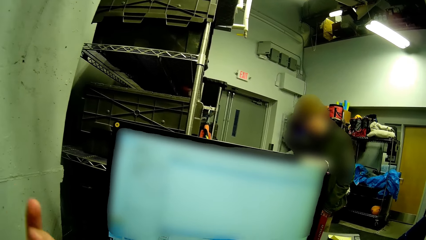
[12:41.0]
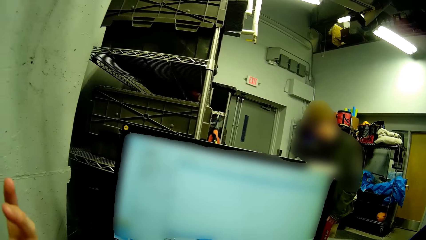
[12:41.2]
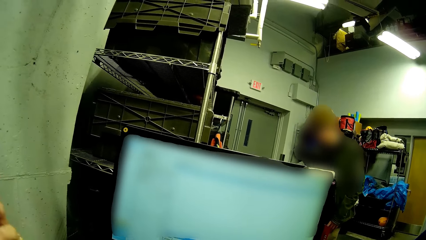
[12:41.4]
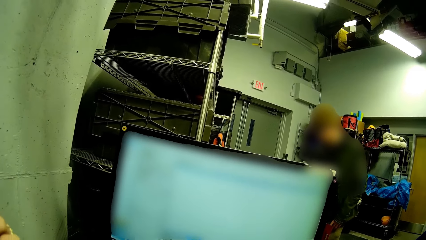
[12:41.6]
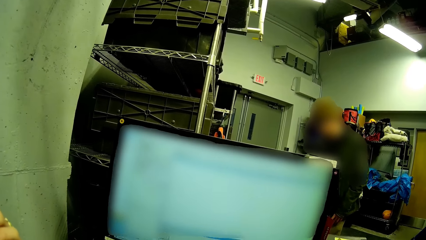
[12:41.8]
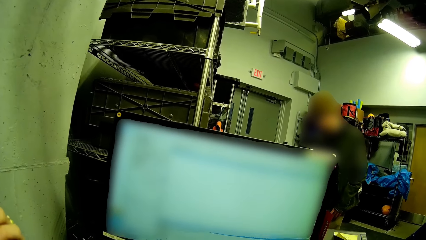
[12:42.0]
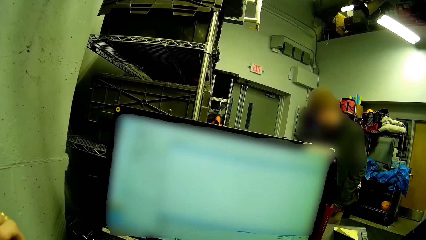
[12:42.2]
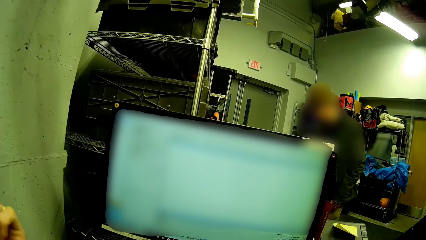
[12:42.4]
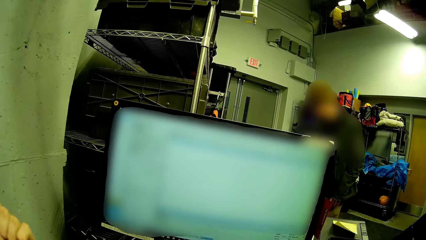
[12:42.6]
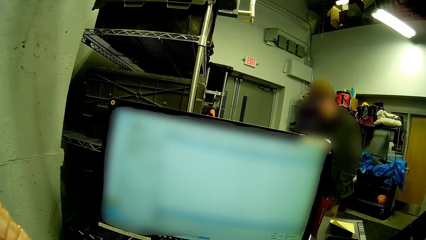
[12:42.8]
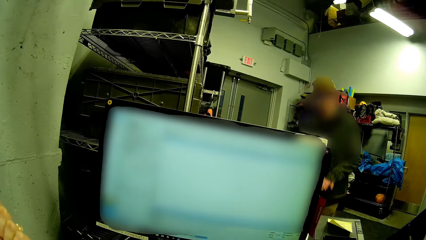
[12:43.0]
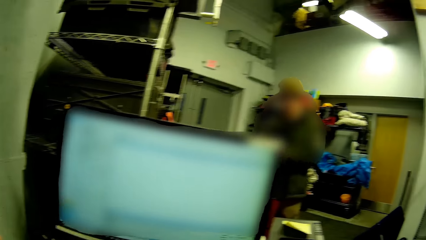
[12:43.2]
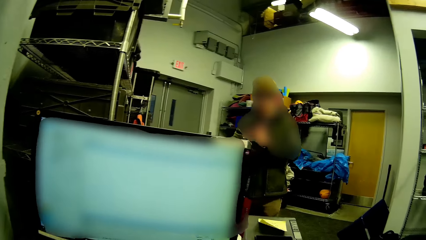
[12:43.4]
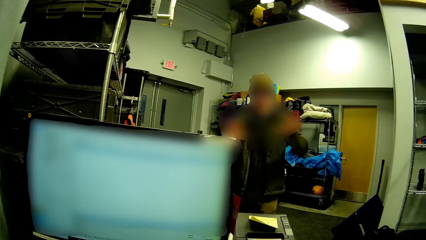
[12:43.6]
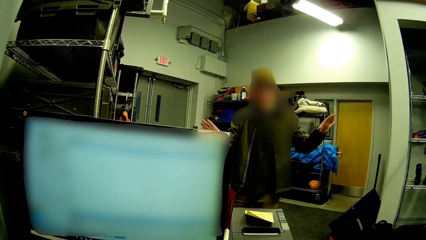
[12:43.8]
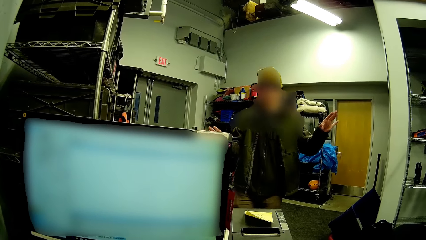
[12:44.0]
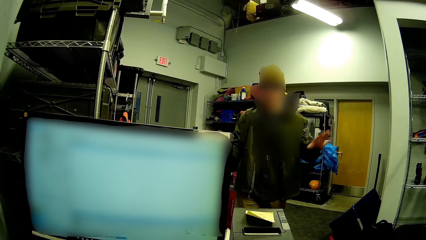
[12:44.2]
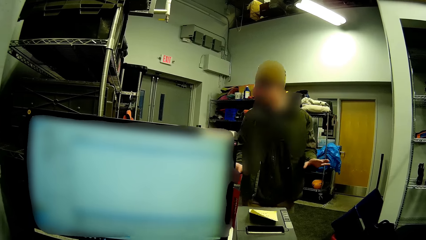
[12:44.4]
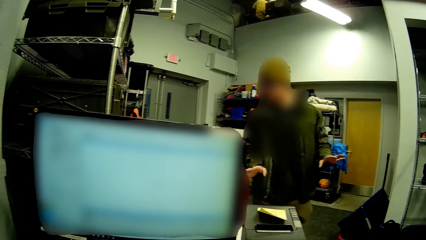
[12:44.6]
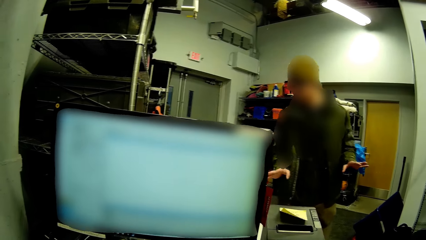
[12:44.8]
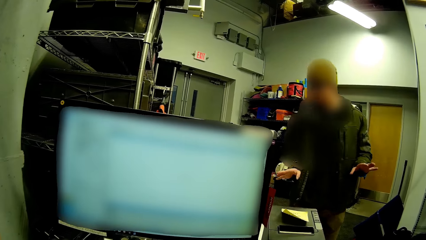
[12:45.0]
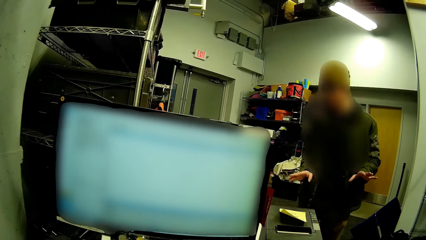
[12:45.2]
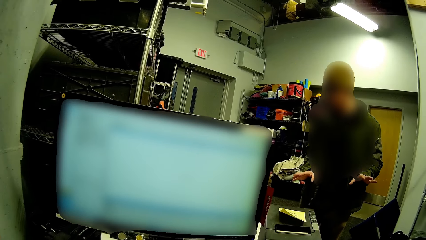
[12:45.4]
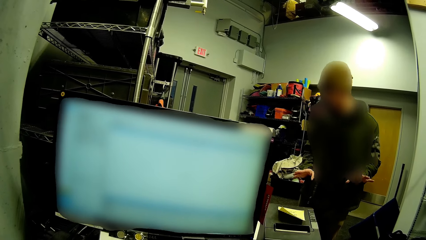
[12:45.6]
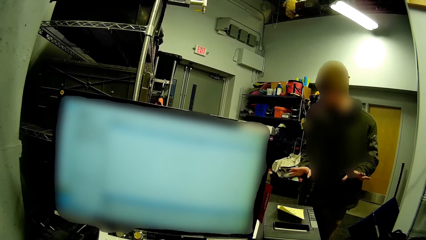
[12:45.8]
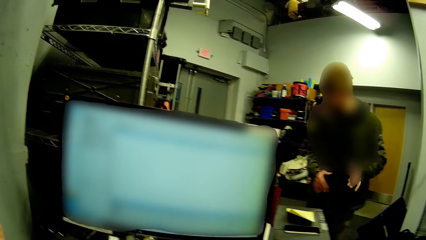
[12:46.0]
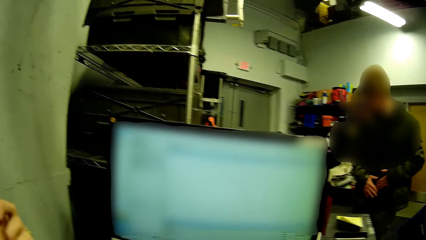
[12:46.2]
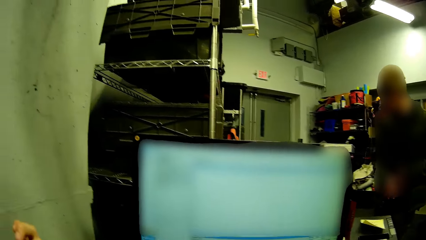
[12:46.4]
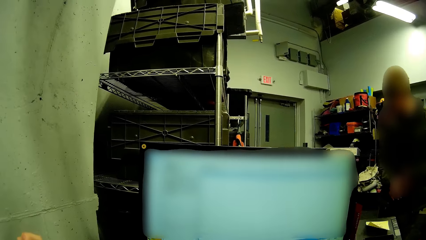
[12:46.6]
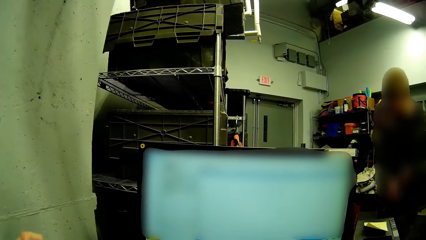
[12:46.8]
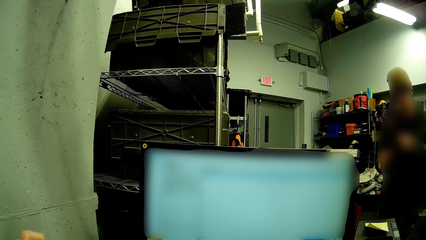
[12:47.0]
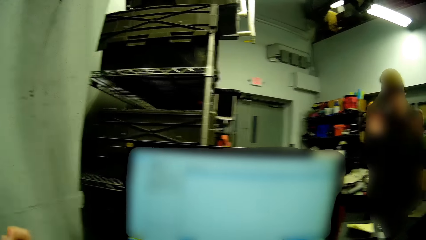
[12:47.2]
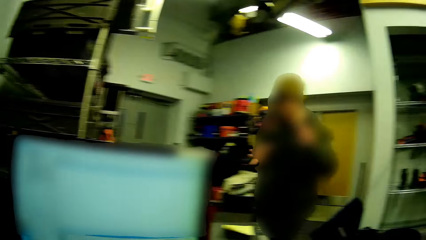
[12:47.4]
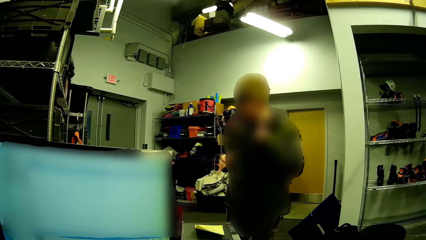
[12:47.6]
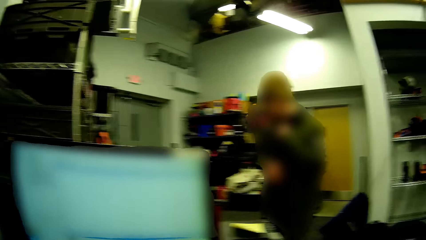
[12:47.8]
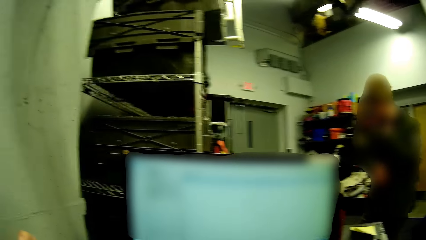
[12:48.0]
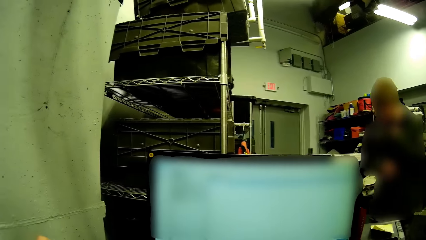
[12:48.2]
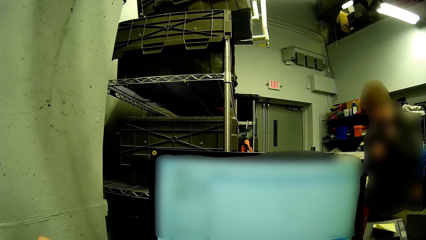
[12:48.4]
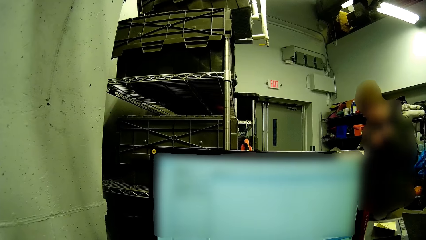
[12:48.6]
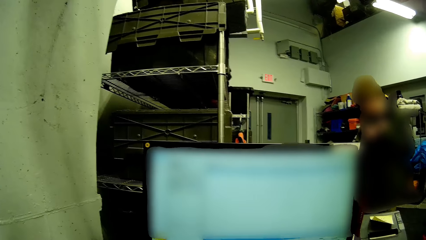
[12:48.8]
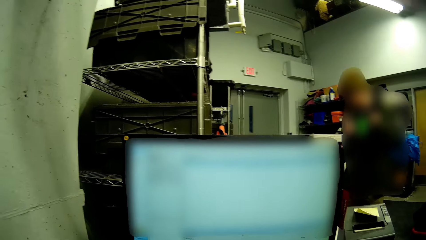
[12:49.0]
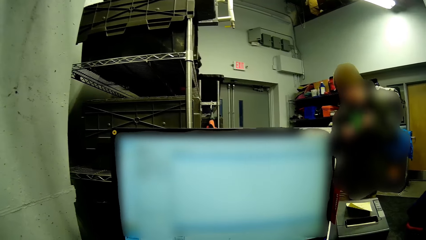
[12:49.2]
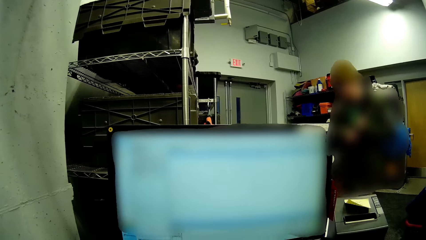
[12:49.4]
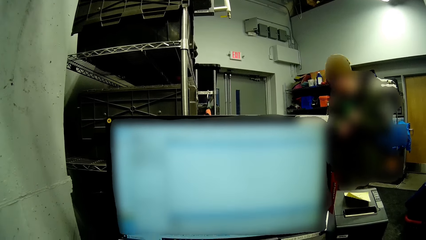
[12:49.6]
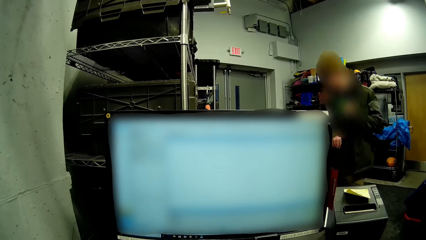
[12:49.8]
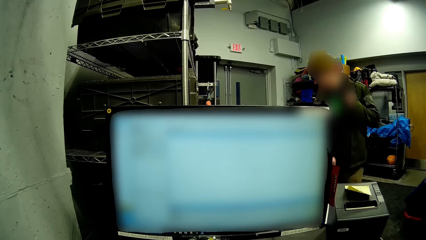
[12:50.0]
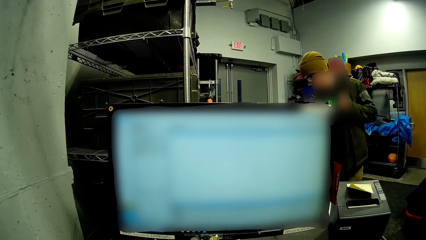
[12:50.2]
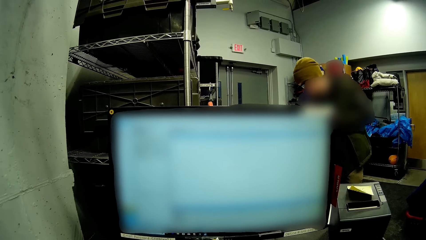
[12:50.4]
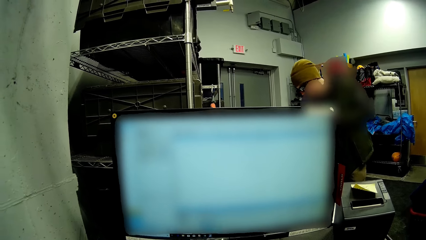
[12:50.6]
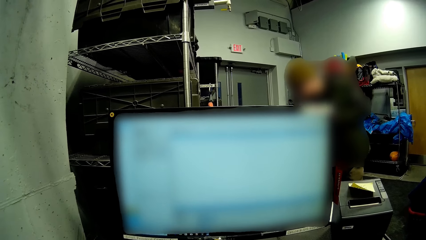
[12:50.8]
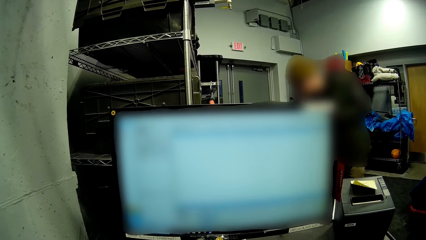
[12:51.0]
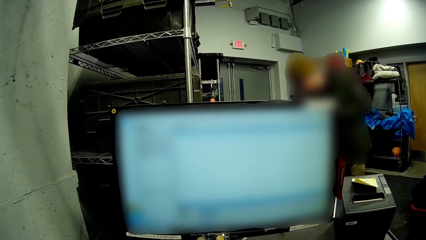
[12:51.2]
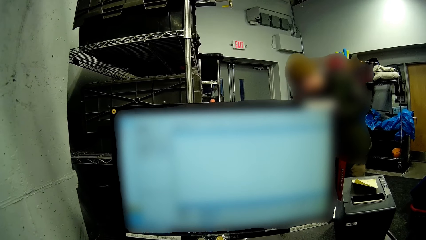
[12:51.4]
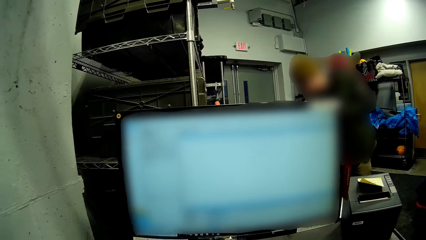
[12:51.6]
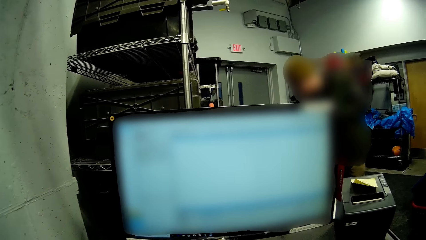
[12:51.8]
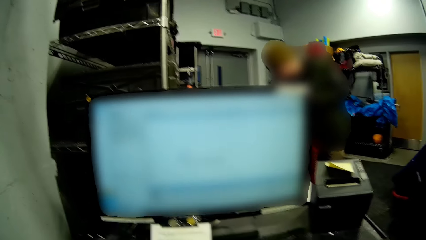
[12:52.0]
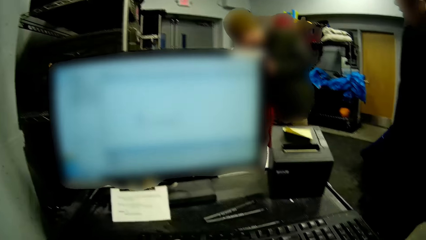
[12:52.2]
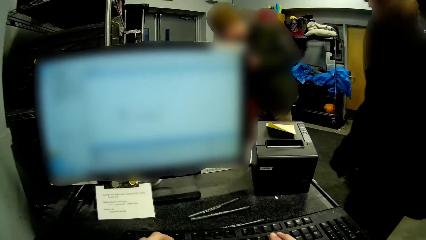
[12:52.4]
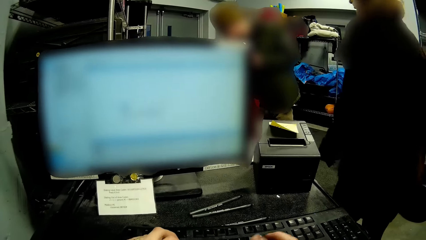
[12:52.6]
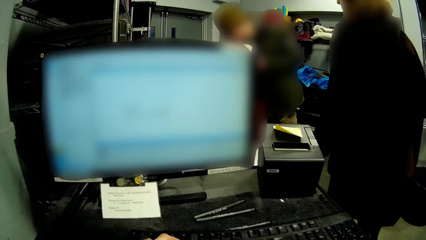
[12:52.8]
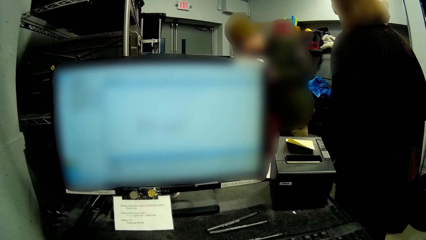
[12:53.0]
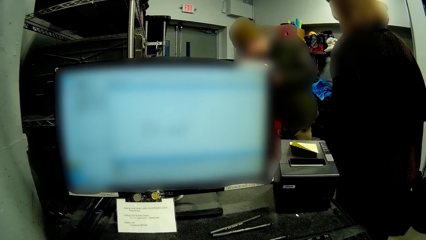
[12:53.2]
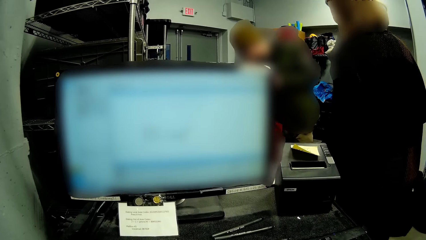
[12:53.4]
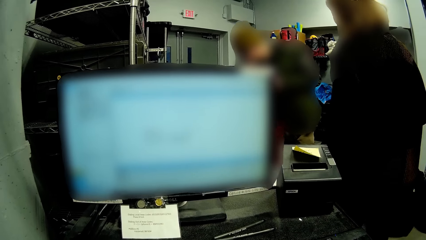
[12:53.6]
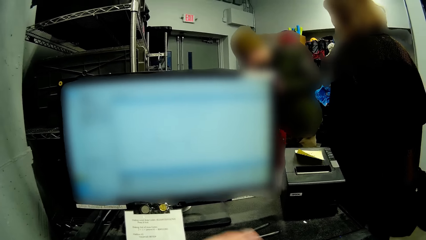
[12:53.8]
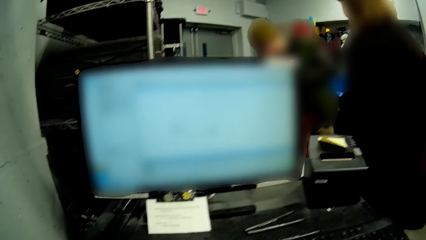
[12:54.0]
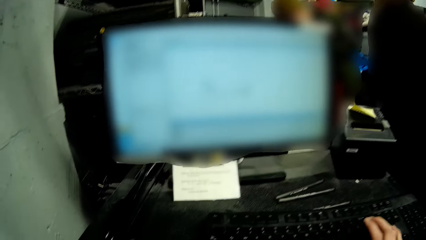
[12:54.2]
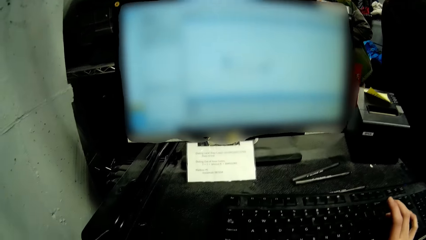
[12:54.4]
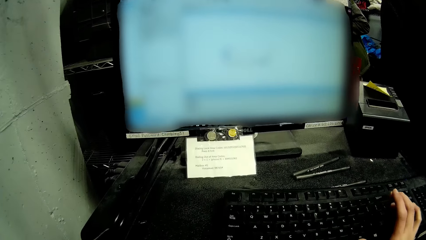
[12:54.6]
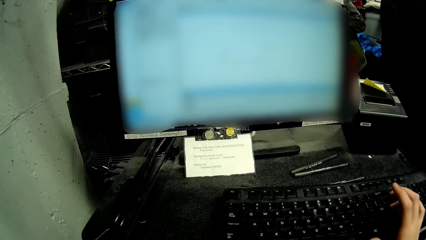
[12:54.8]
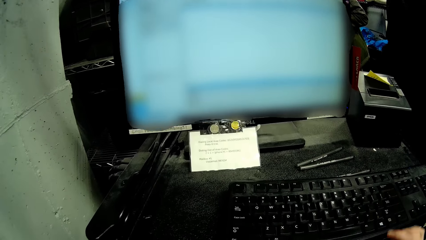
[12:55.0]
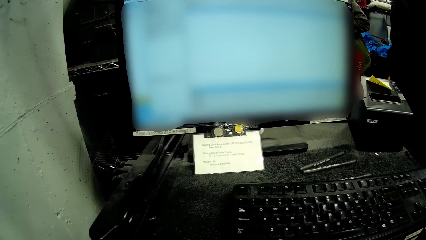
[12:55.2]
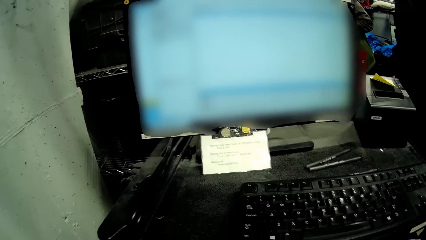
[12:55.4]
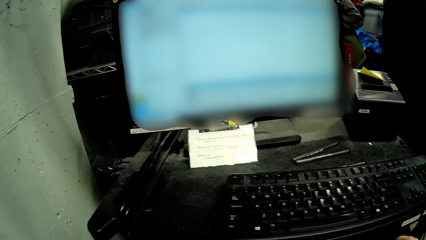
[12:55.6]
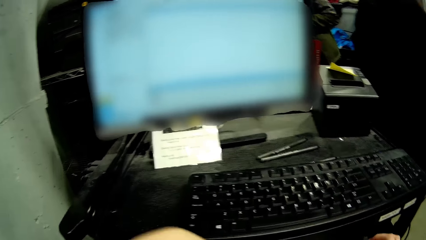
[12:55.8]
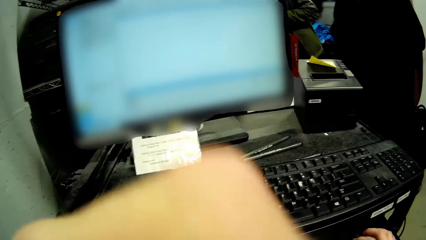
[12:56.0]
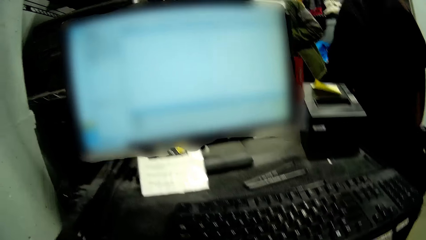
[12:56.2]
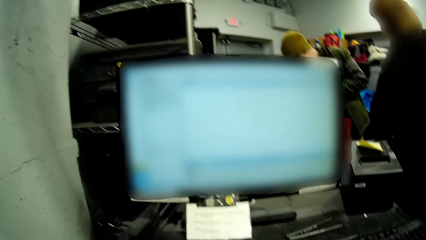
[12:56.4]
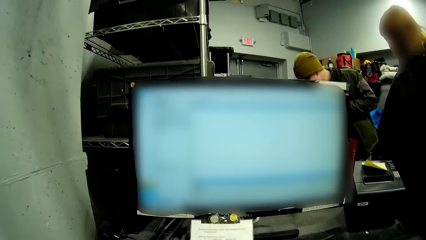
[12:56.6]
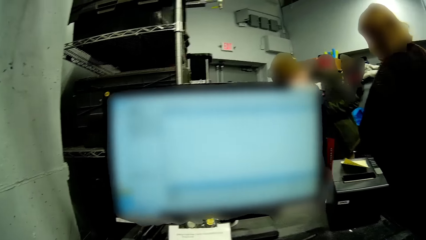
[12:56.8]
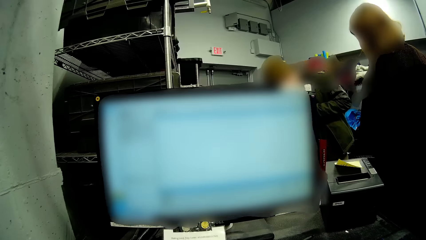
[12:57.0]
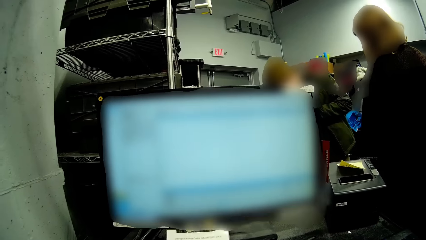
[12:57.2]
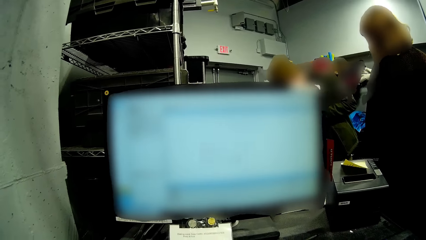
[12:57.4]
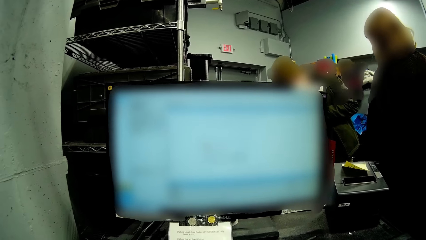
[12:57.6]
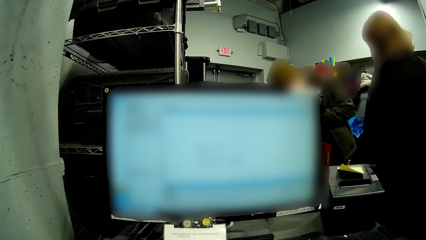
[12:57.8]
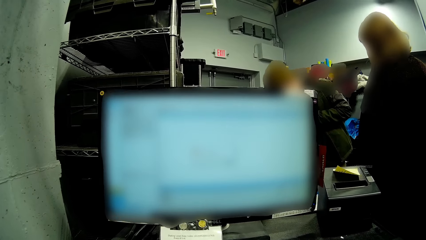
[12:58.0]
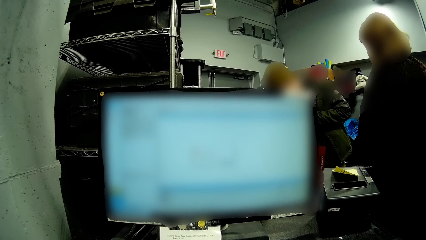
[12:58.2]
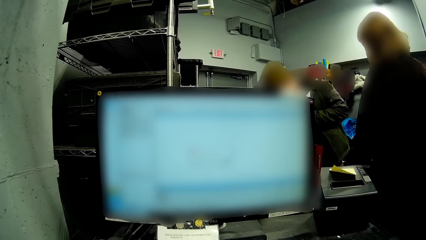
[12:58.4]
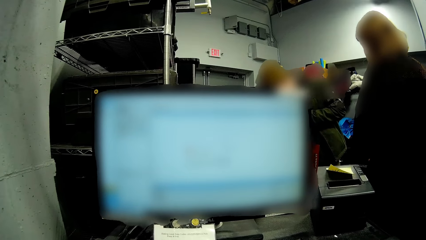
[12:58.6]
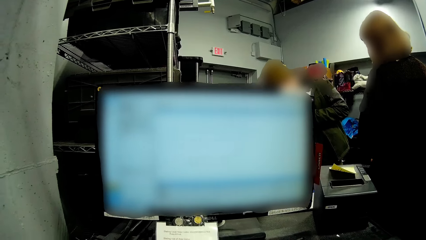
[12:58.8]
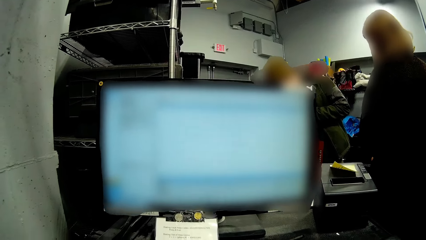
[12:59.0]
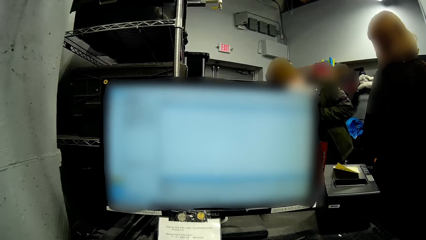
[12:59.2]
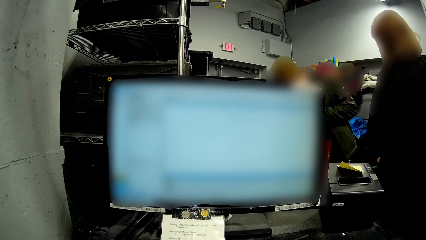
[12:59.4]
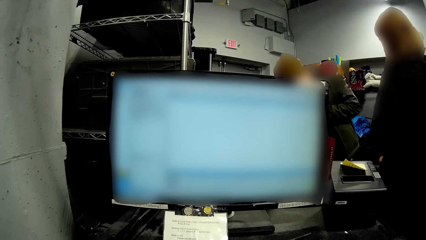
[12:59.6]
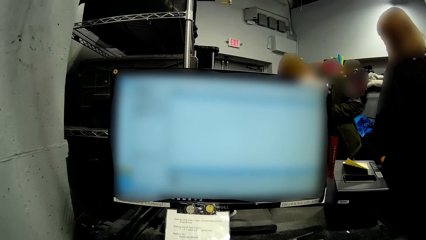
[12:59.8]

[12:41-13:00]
The man unzips a jacket with his right hand. Another man walks to the first man. The camera wearer presses the keyboard with his right hand. The first man looks at the other man.
